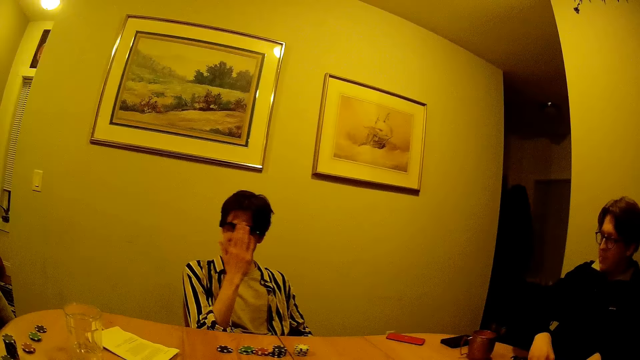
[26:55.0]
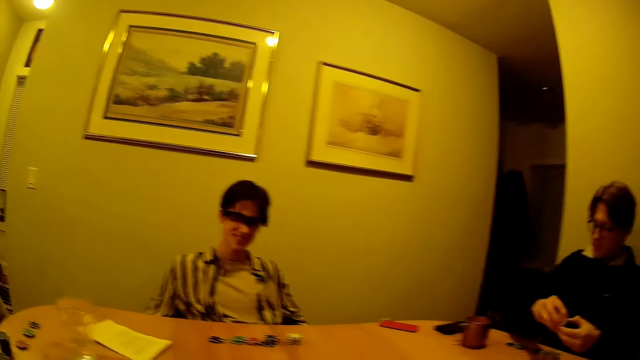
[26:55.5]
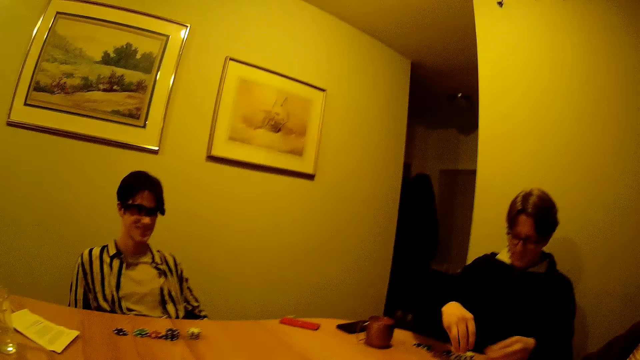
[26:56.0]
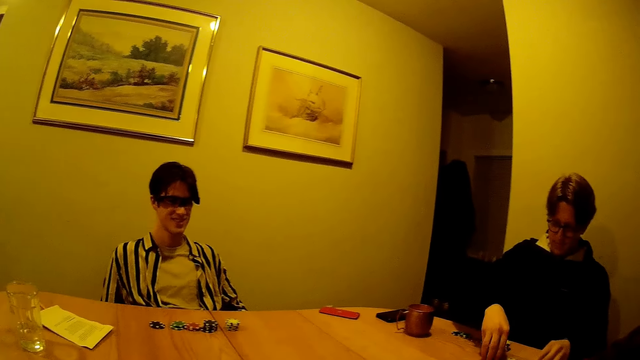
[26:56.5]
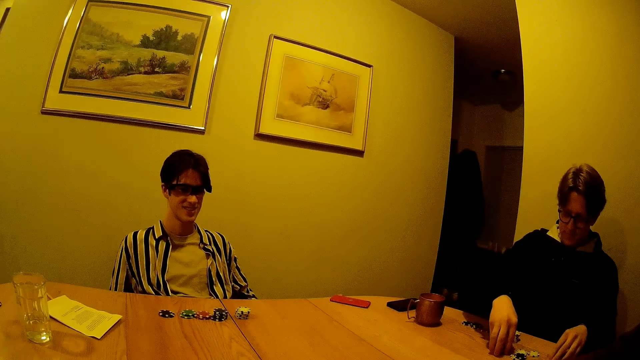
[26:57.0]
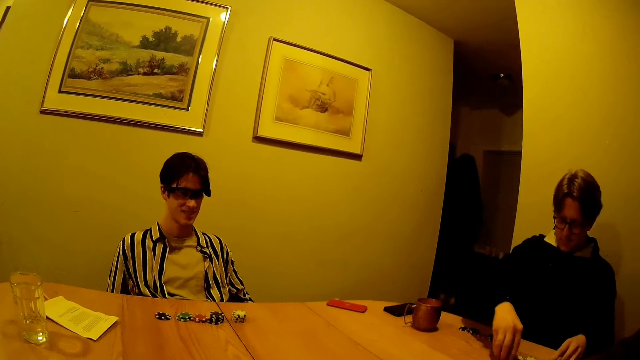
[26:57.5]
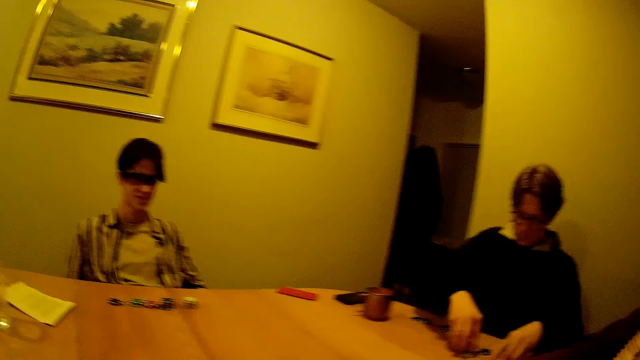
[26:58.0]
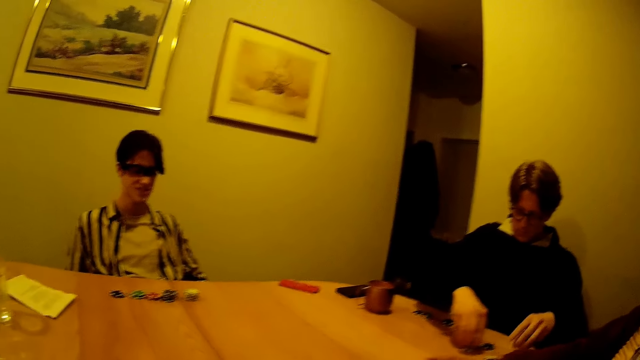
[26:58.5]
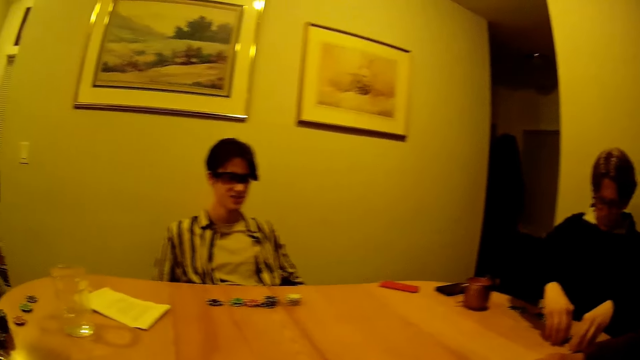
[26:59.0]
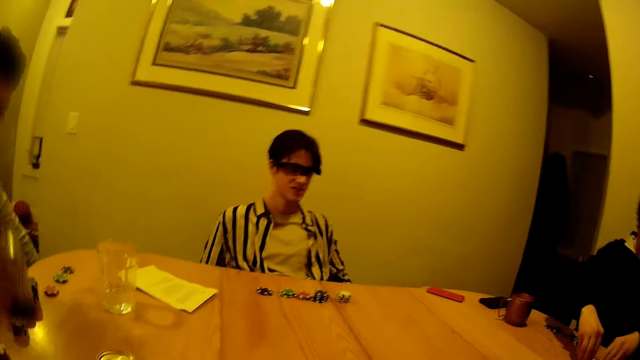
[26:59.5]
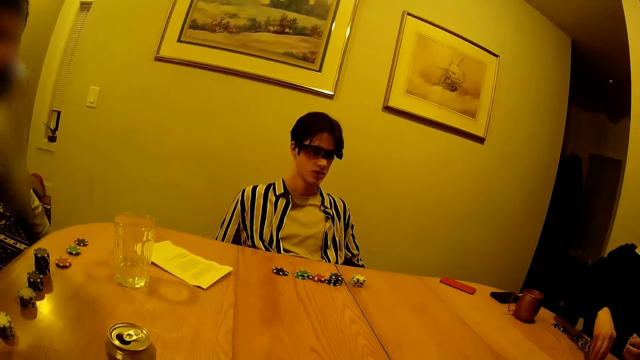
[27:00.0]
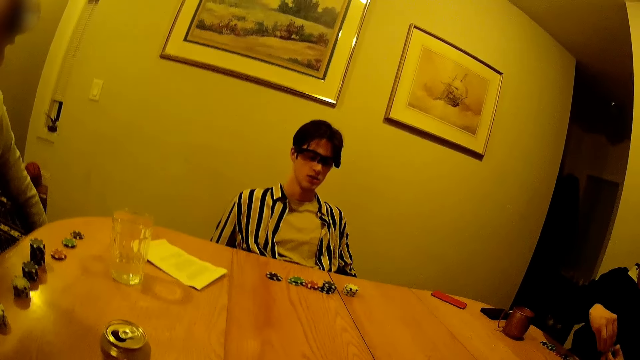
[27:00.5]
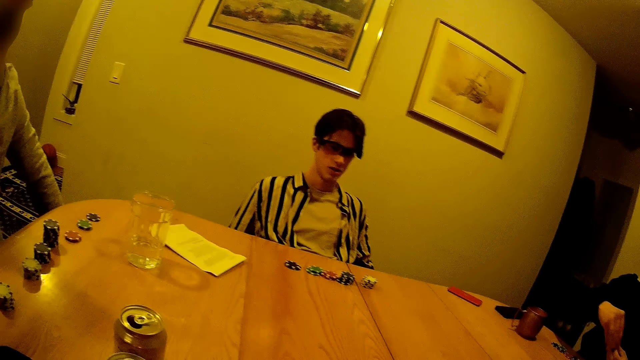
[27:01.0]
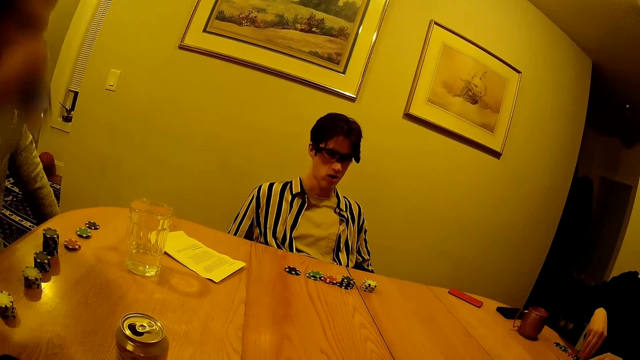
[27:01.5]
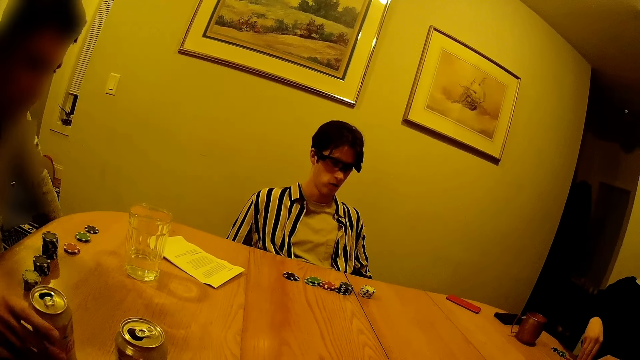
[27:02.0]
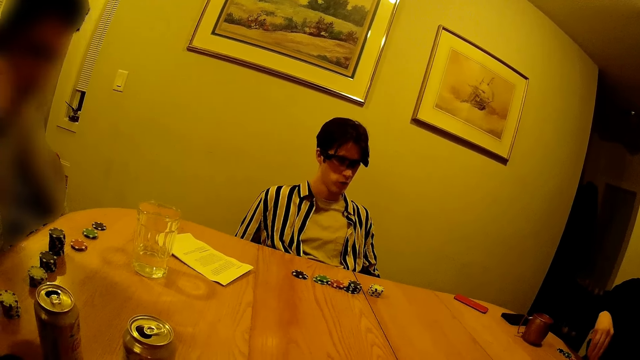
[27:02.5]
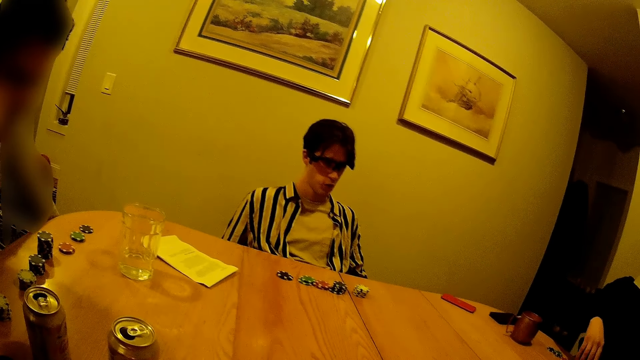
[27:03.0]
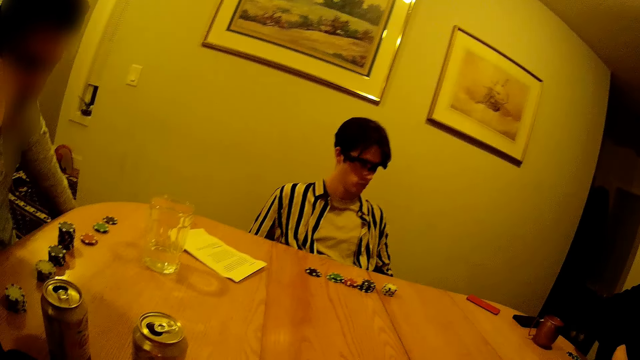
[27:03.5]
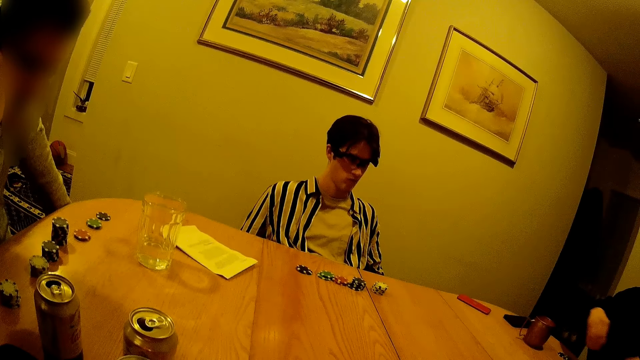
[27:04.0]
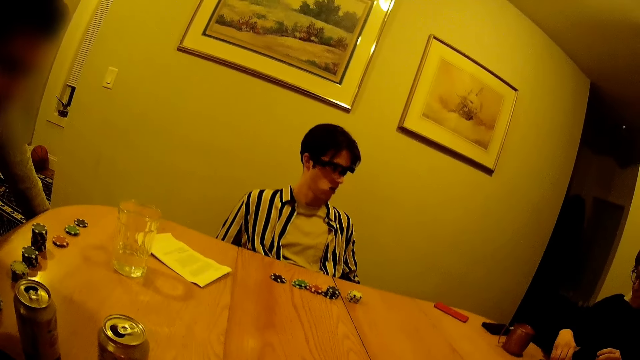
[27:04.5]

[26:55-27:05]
A man arranges the casino chip on the table with his hands. Another man picks up a can drink from the table with his right hand. He drinks from the can with his right hand and drops the can drink on the table with his right hand.

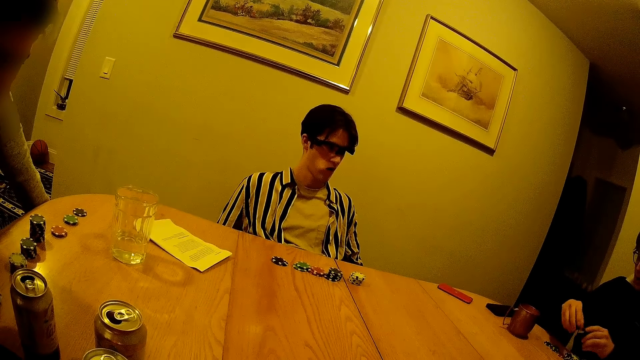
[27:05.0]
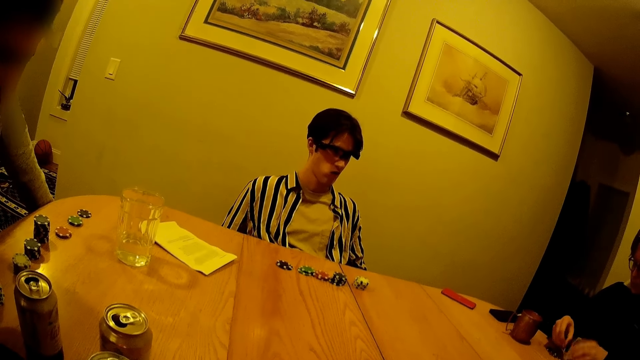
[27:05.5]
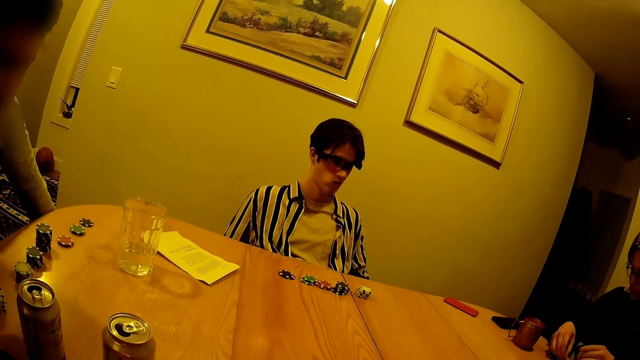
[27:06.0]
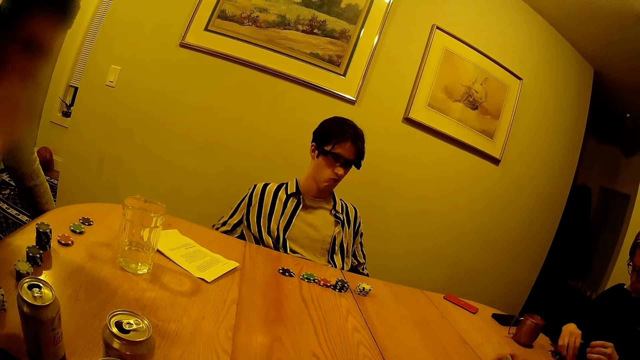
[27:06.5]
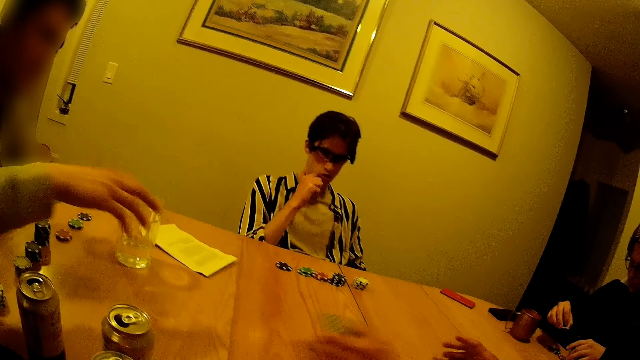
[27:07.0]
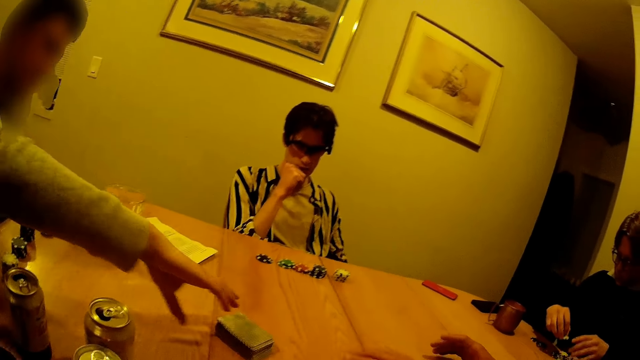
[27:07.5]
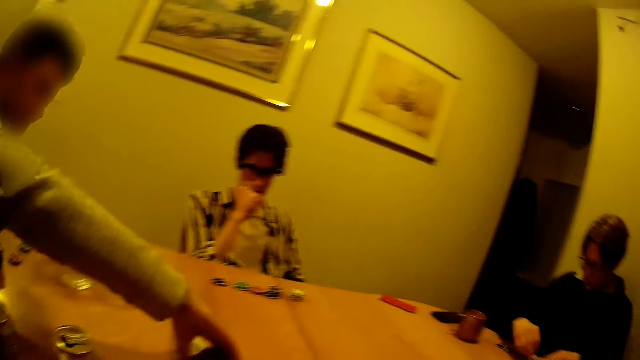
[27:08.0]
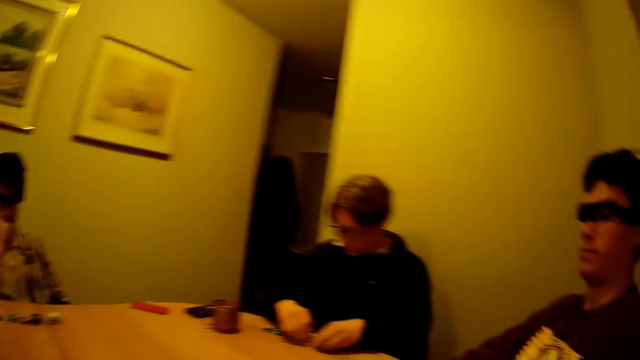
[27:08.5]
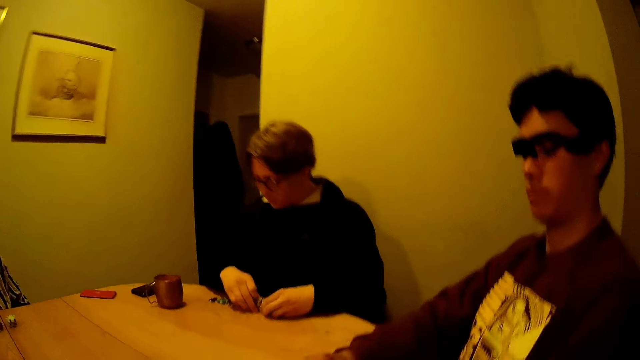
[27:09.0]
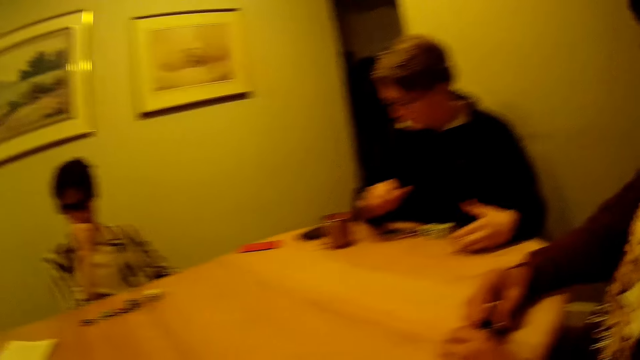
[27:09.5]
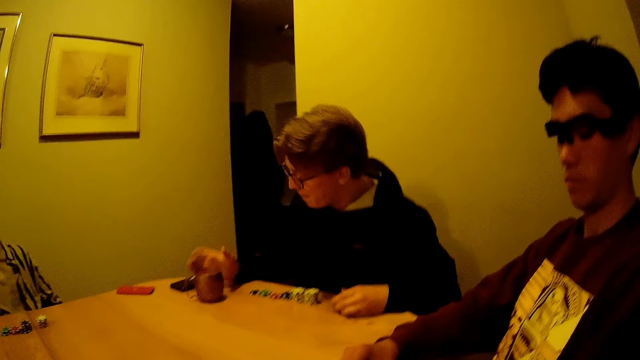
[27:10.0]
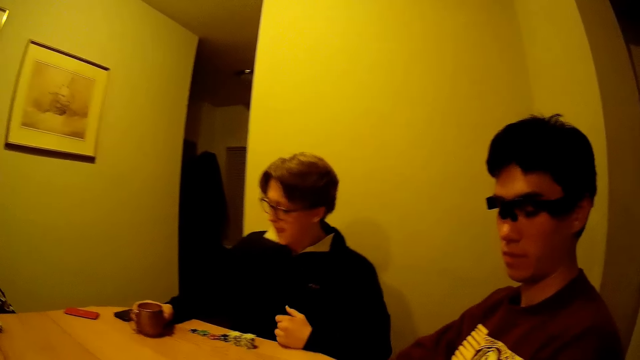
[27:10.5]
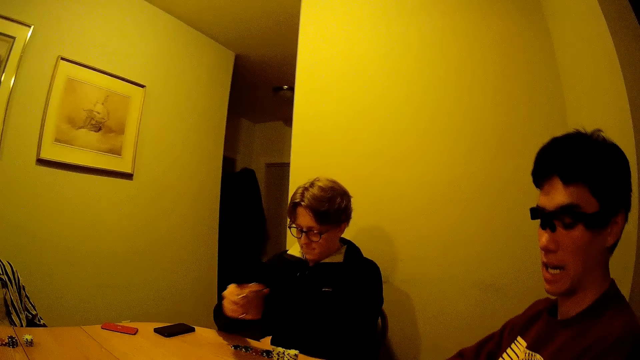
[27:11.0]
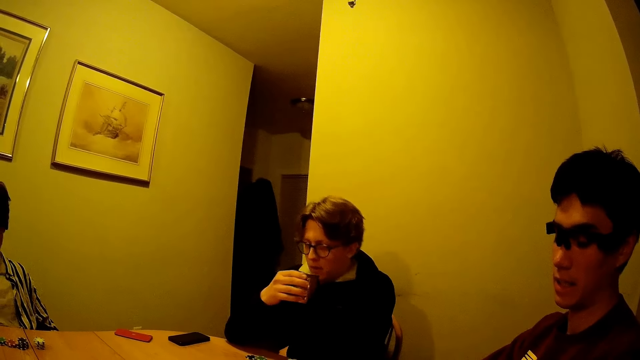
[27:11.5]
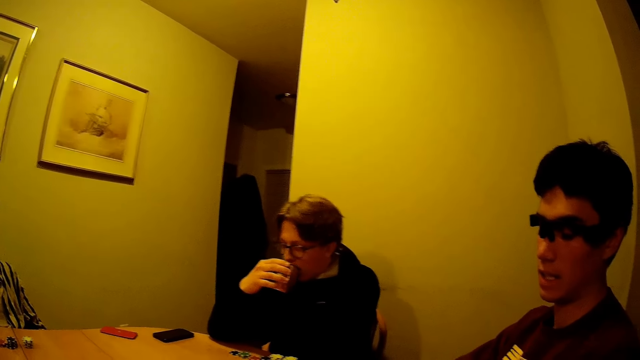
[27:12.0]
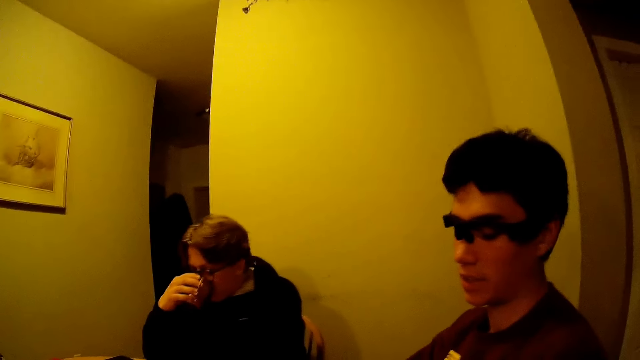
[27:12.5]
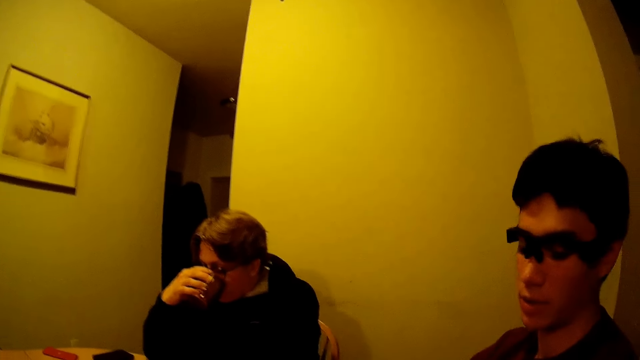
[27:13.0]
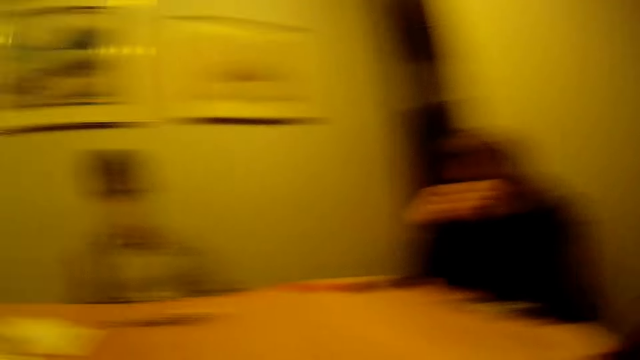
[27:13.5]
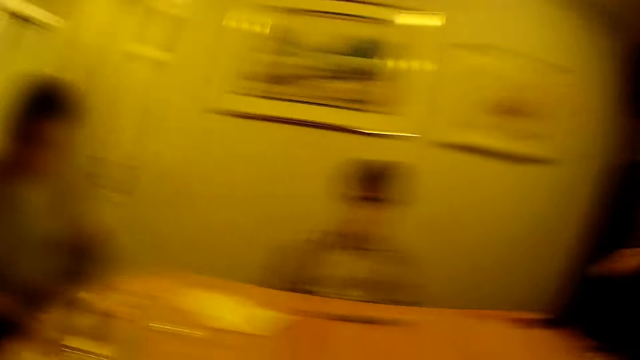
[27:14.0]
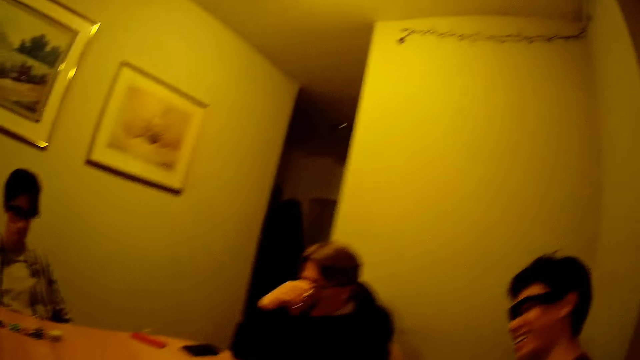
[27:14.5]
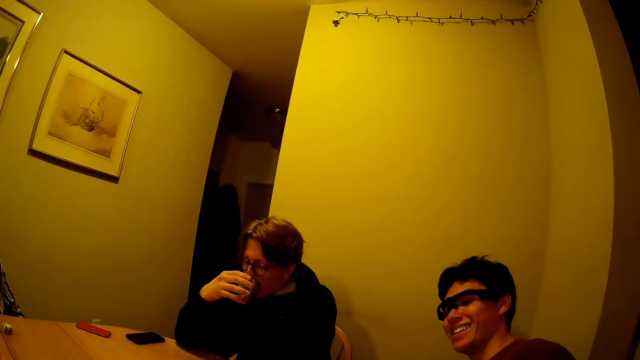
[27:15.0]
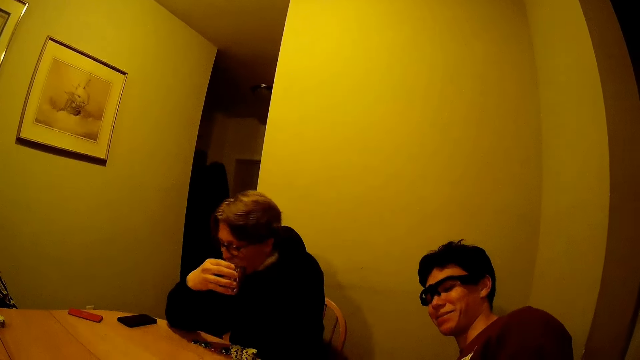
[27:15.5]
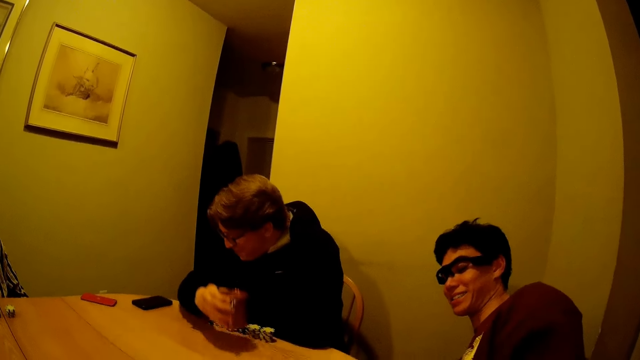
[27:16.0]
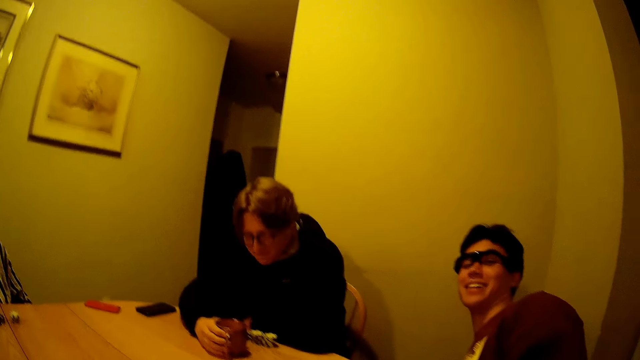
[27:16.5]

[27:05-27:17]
A man drops a pile of cards on the table with his left hand. Another man picks up the pile of cards on the table with his right hand. Another man arranges the poker chips, picks up the cup on the table with his right hand, and drinks from the cup with his right hand. Another man leans to the other side. Another man drops the cup on the table with his right hand.
